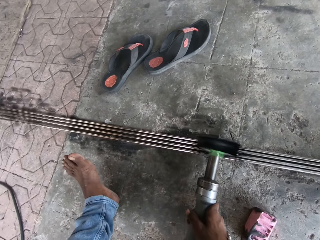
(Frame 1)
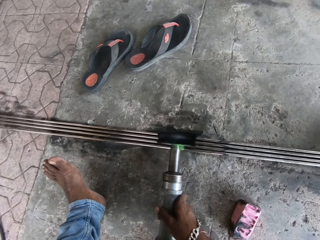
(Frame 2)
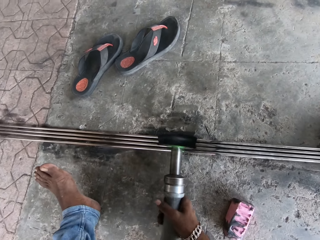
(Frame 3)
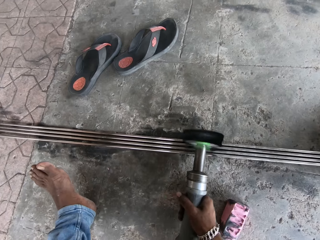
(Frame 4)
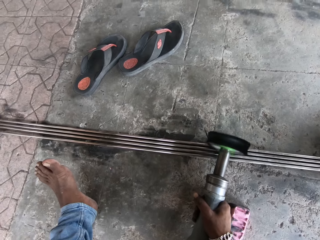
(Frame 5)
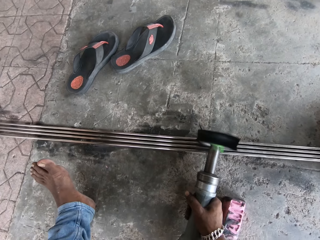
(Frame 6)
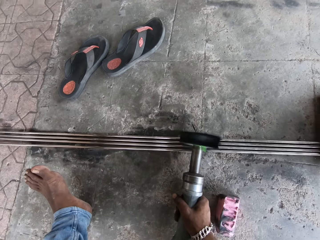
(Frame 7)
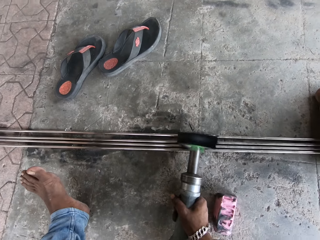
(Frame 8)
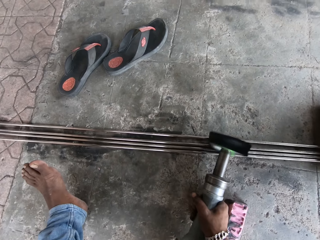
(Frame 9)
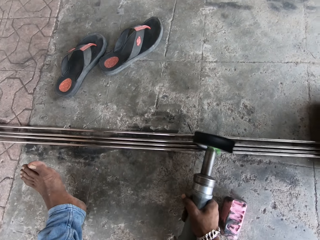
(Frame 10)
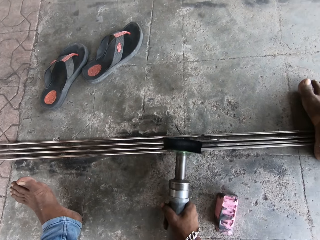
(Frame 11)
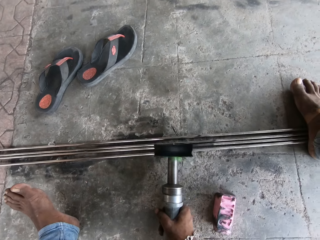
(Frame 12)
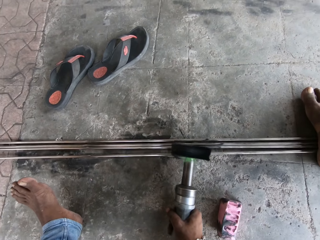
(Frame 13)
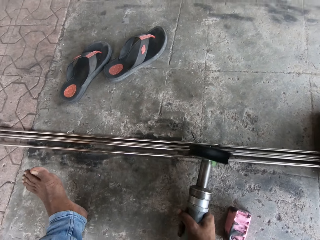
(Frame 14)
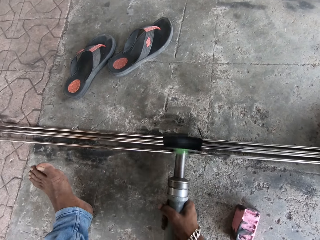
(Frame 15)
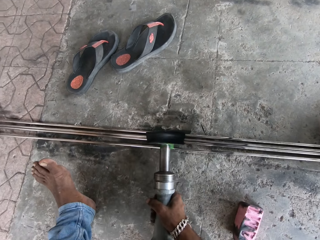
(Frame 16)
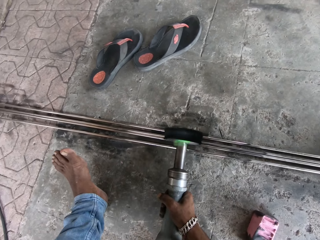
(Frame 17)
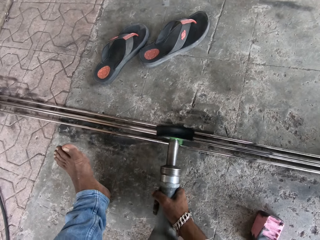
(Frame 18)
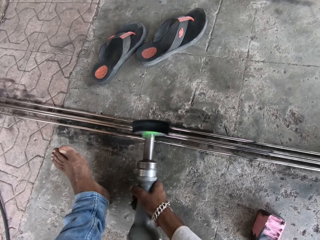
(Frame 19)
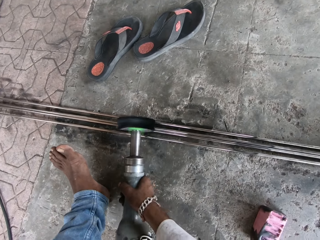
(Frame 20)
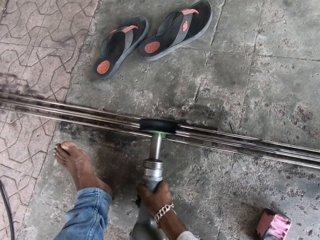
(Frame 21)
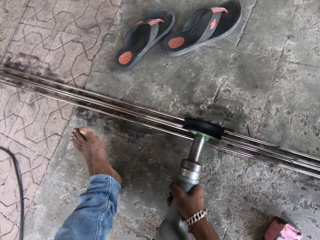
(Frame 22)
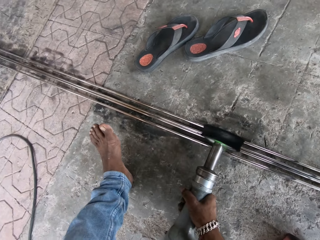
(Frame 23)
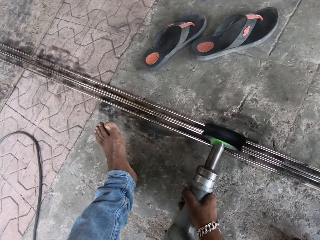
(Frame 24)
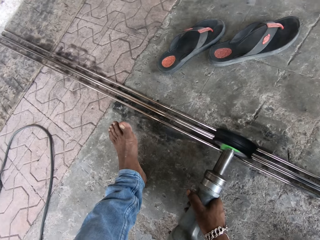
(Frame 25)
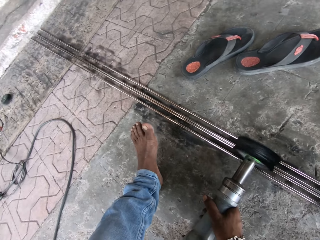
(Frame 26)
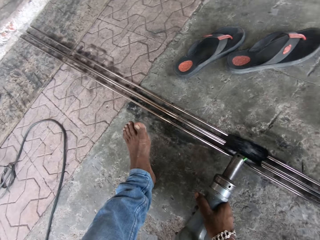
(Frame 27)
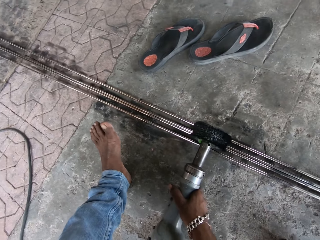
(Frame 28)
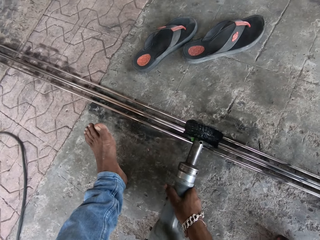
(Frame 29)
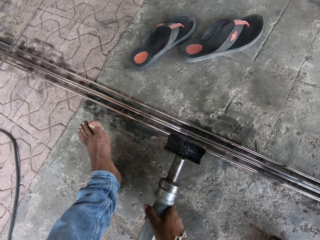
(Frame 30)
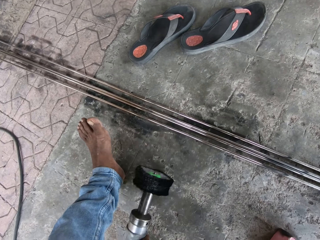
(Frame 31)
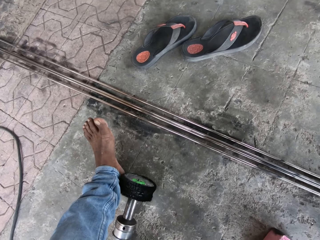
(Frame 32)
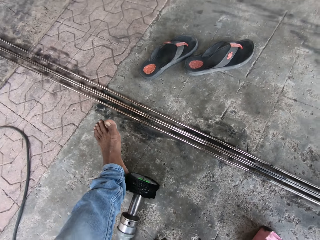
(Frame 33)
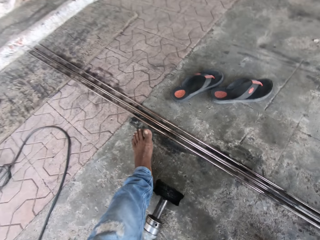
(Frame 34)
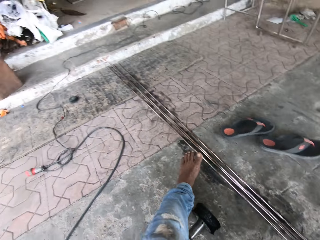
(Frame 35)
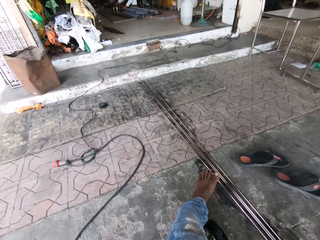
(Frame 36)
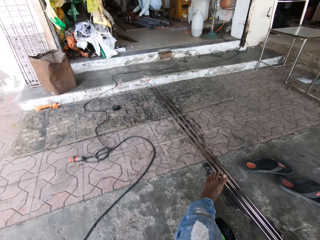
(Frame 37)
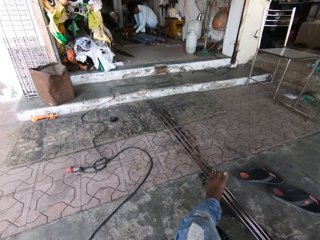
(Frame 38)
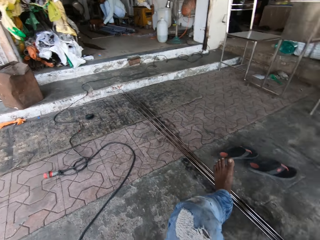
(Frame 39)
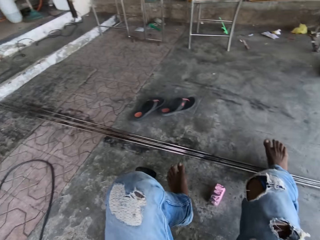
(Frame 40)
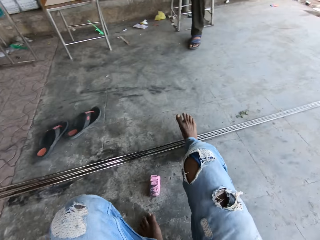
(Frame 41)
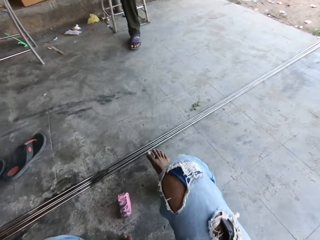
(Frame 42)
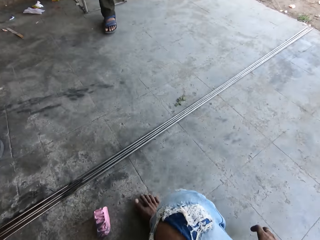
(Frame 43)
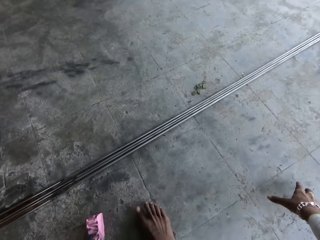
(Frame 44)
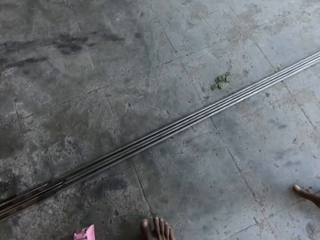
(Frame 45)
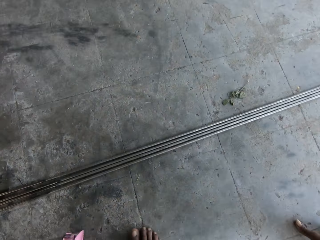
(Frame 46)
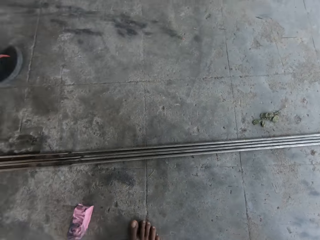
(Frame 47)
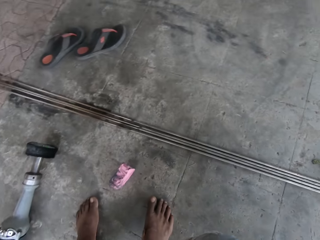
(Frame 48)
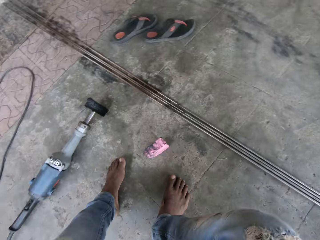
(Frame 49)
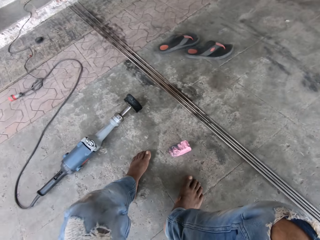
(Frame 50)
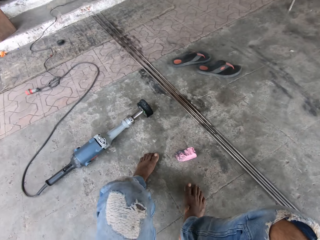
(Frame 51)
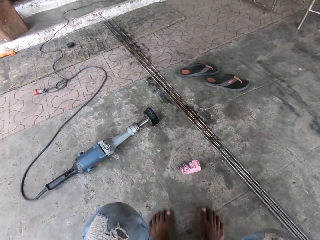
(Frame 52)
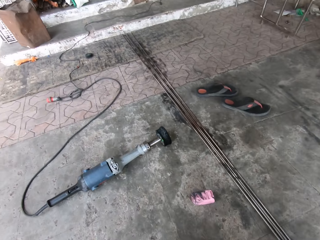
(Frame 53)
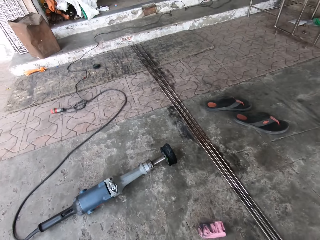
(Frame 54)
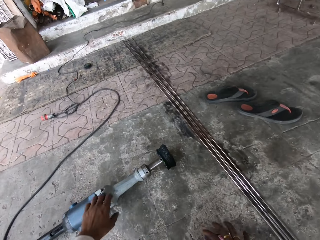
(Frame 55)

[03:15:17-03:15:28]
The camera wearer puts down the straight grinder. They look around. They move to the right side.

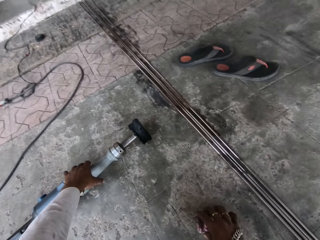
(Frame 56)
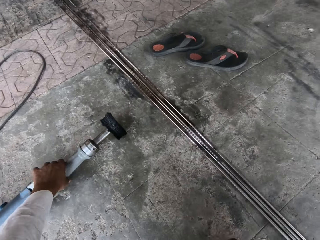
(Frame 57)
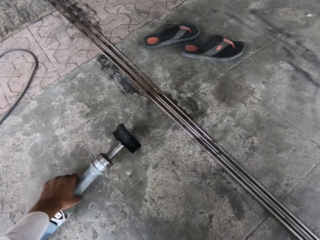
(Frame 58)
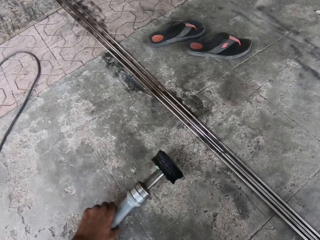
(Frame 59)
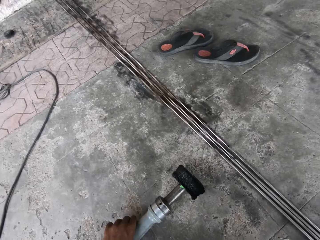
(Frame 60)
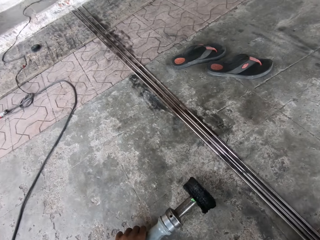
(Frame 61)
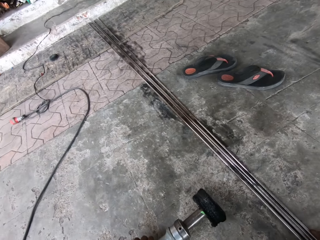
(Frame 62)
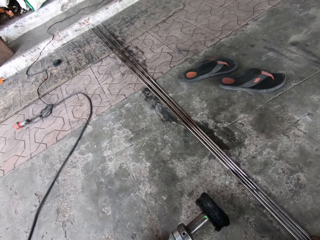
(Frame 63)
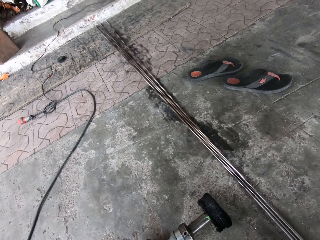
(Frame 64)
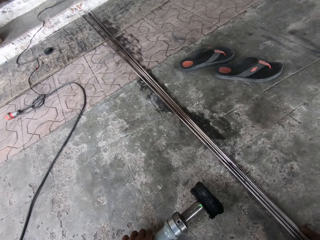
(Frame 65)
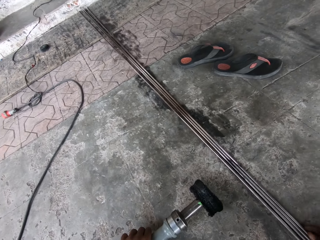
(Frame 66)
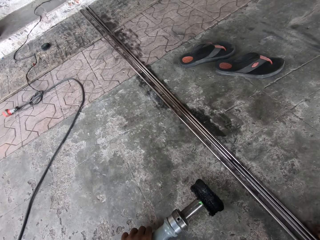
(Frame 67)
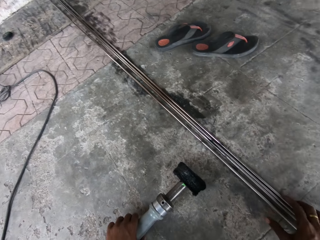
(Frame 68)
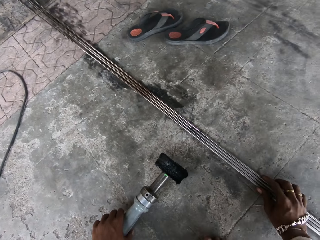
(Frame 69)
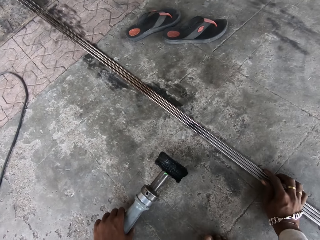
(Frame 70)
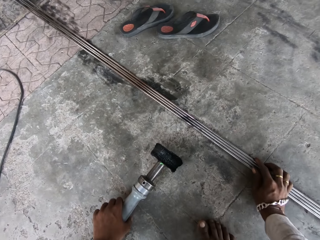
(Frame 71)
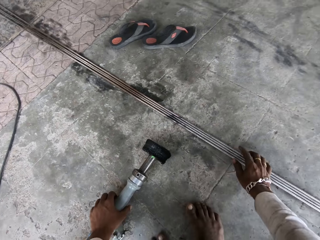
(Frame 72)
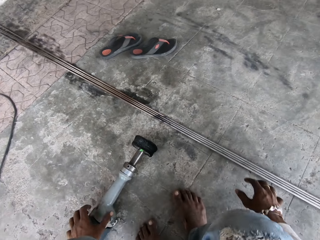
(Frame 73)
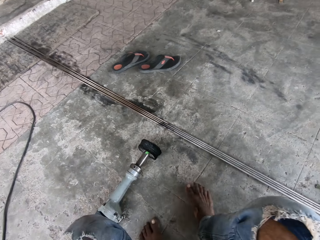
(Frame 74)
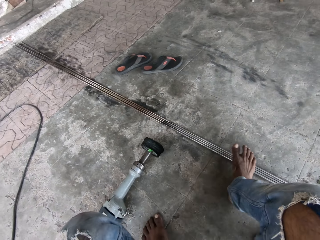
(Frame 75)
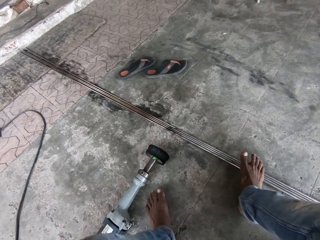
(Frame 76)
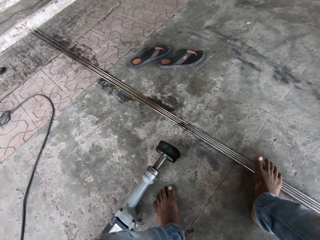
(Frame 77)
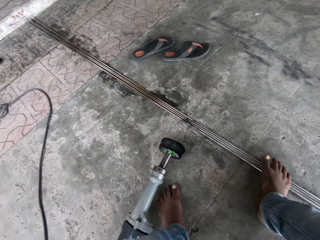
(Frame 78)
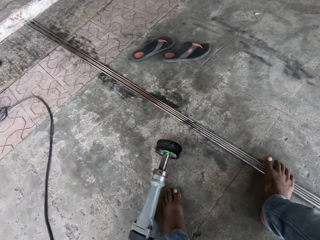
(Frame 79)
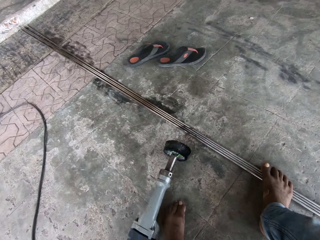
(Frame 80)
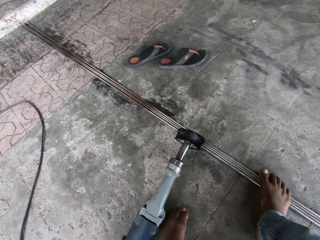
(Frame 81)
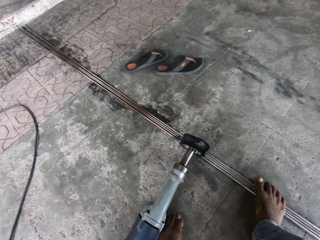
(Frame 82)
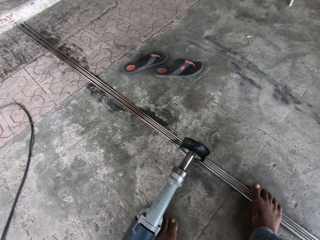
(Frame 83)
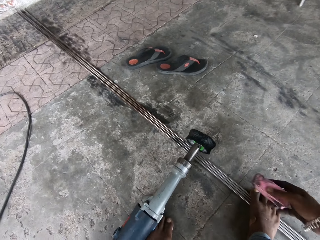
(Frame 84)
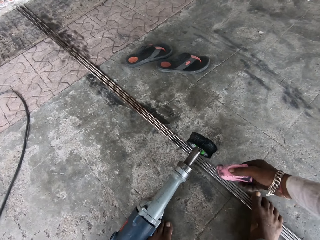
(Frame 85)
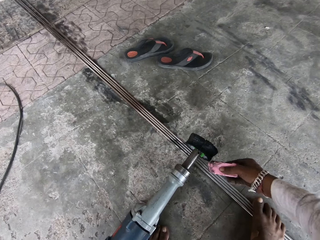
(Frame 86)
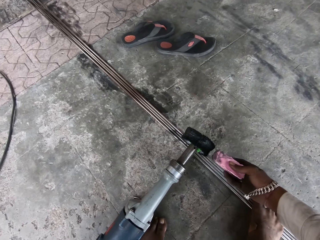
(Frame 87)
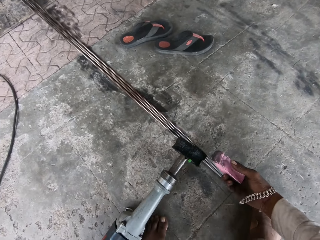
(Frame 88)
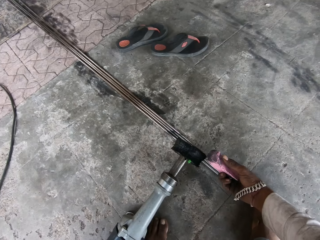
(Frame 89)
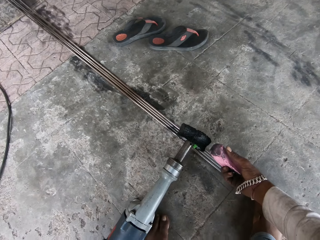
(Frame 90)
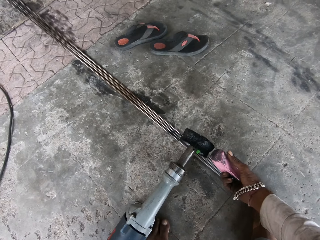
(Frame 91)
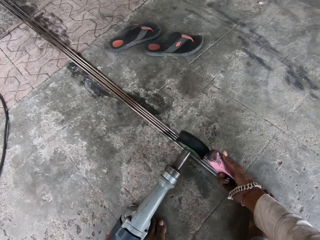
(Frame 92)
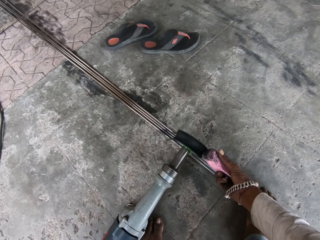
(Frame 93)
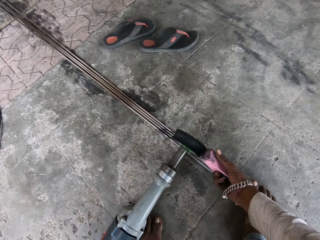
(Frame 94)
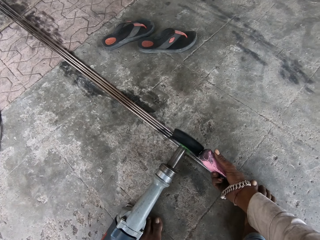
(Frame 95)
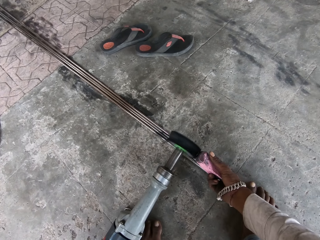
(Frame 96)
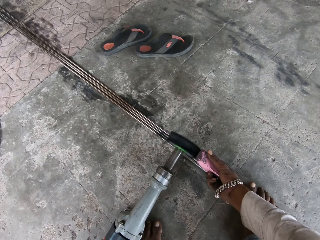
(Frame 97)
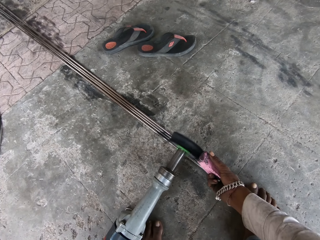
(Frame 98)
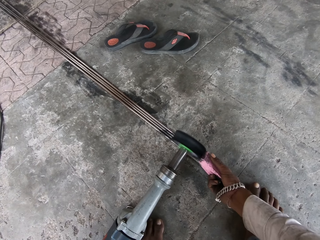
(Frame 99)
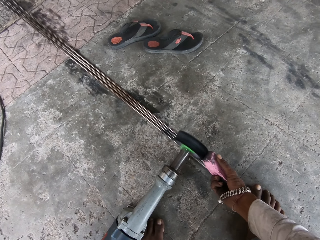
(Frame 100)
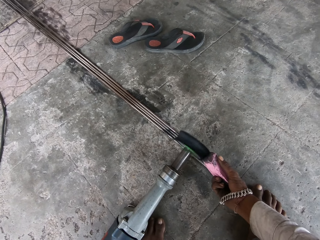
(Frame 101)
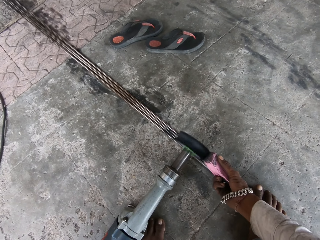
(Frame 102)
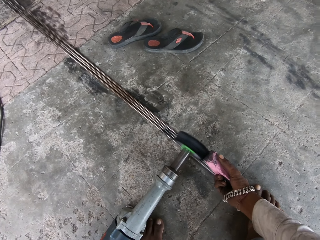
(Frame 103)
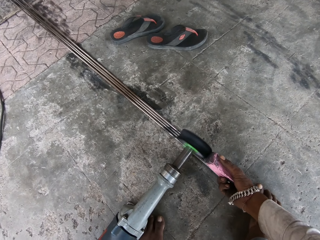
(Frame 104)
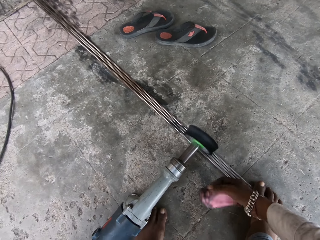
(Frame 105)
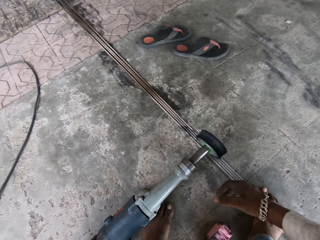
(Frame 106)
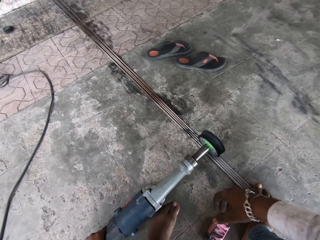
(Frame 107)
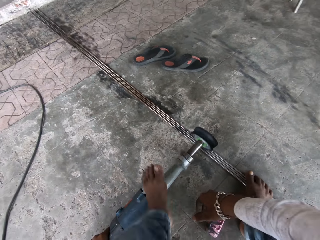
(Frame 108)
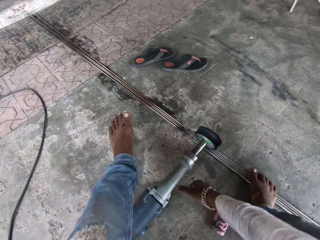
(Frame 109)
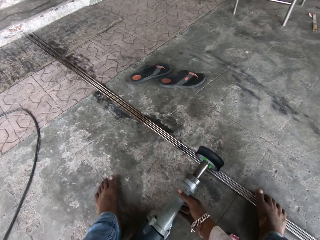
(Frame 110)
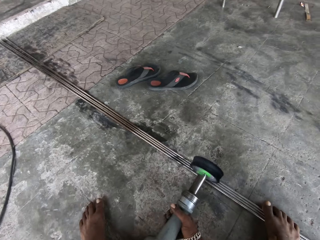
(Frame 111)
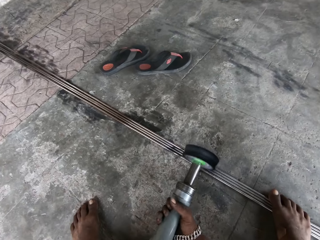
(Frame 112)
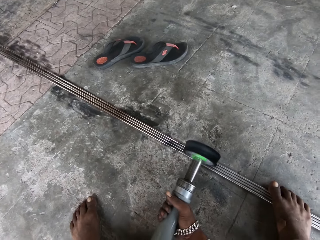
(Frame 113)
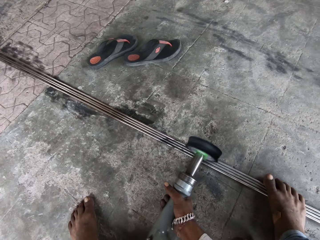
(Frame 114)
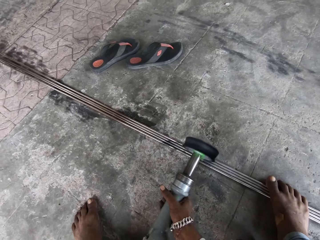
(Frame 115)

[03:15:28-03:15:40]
The camera wearer picks up the polishing wax. They pick up the straight grinder or rotary tool. They adjust the rods or metals together with the right hand. They step on the rods with the right foot. They hold the straight grinder. They polish the metals with the rotary tool. They apply the polishing wax on the polishing buff. They drop the polishing wax. They move the legs over the grinder. They polish the metal rods with the straight grinder.
